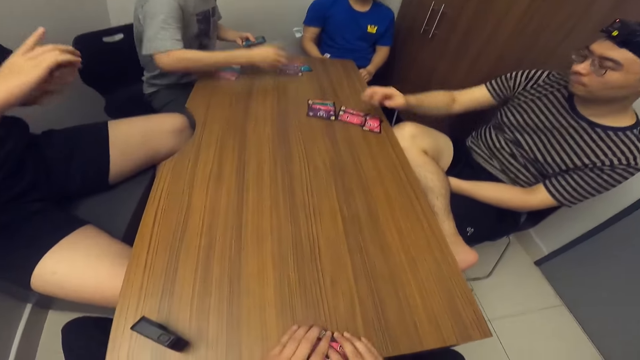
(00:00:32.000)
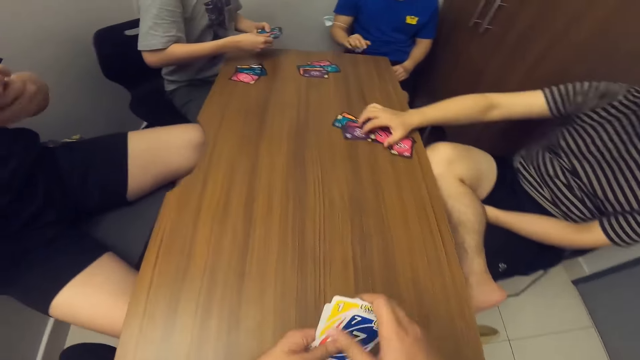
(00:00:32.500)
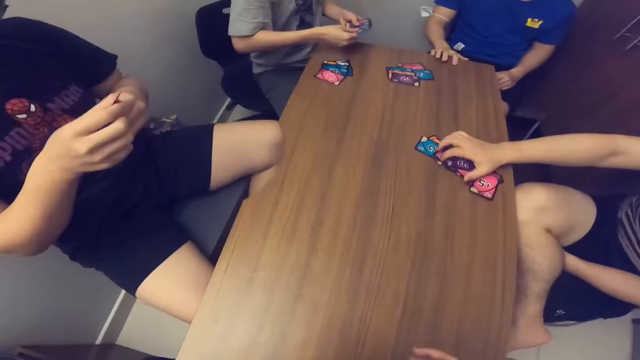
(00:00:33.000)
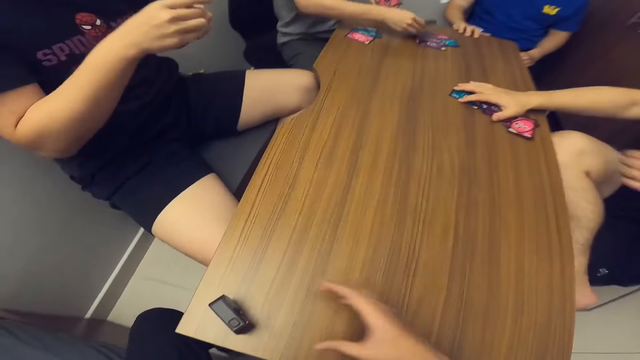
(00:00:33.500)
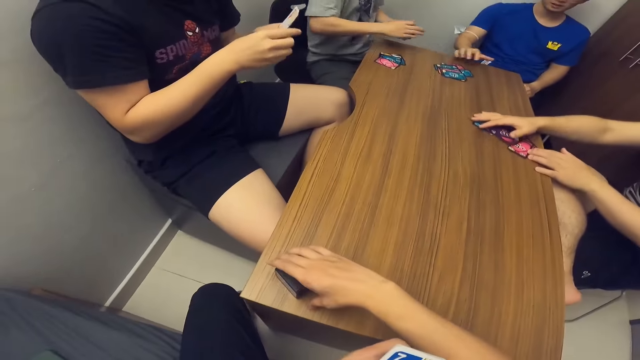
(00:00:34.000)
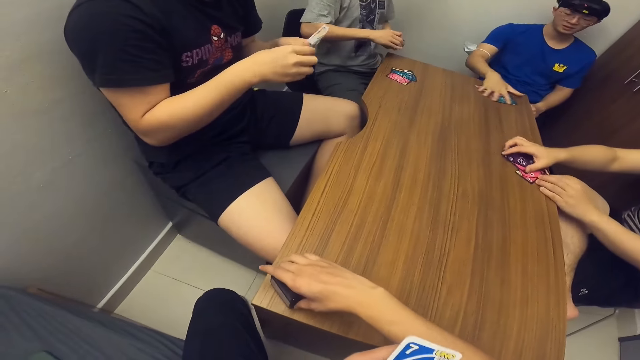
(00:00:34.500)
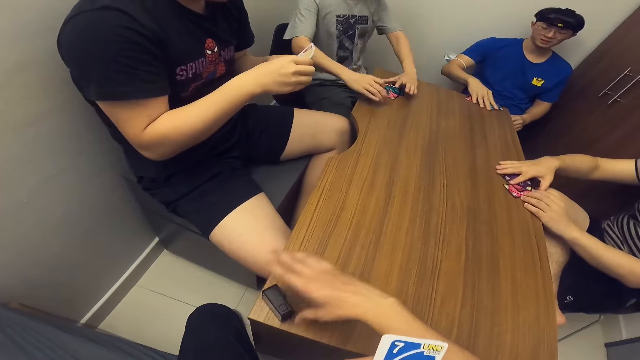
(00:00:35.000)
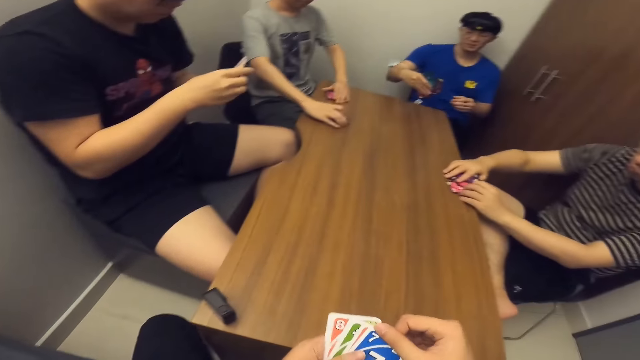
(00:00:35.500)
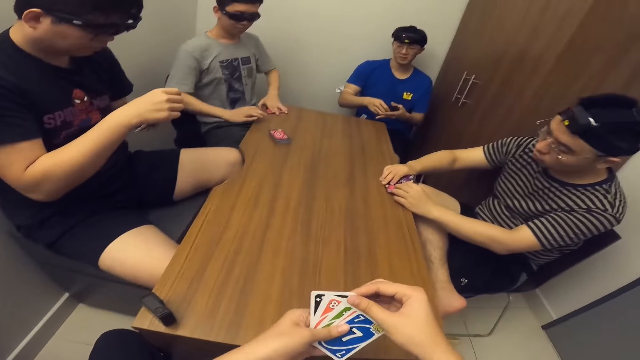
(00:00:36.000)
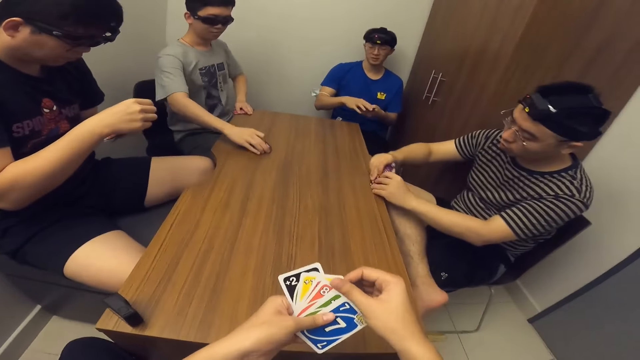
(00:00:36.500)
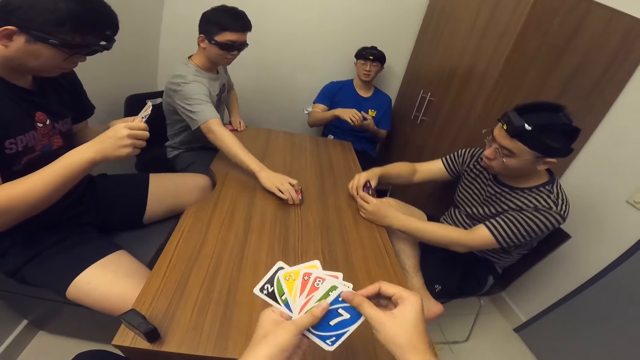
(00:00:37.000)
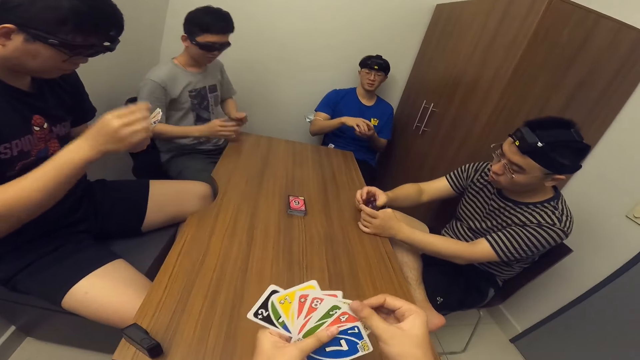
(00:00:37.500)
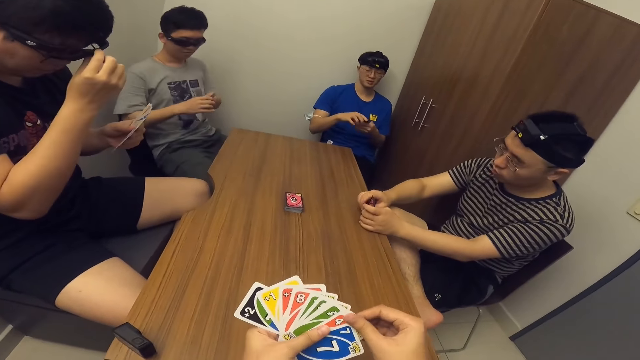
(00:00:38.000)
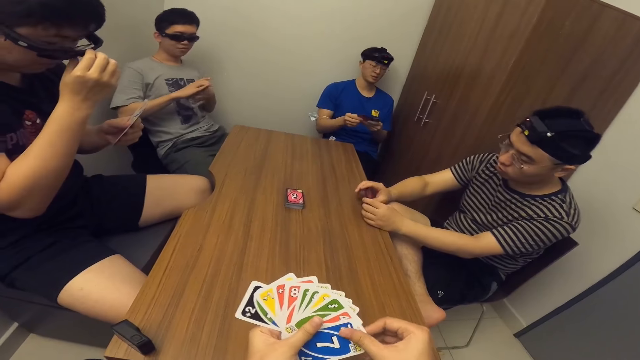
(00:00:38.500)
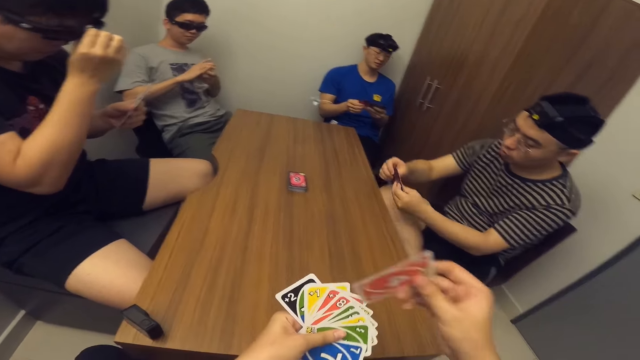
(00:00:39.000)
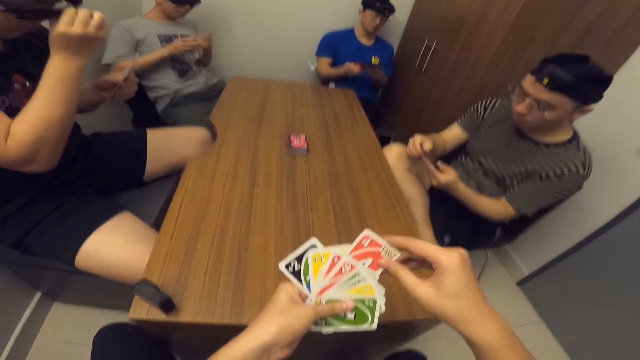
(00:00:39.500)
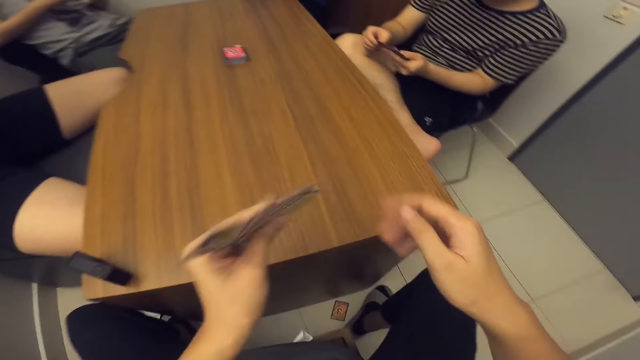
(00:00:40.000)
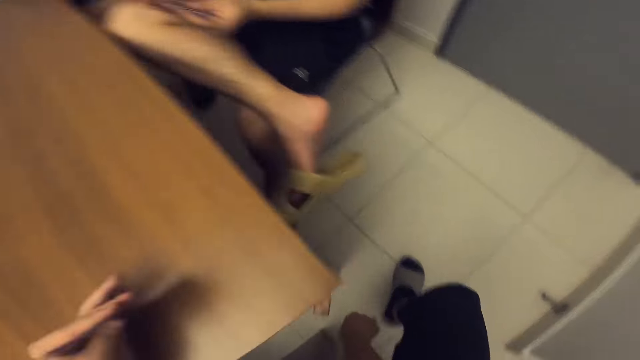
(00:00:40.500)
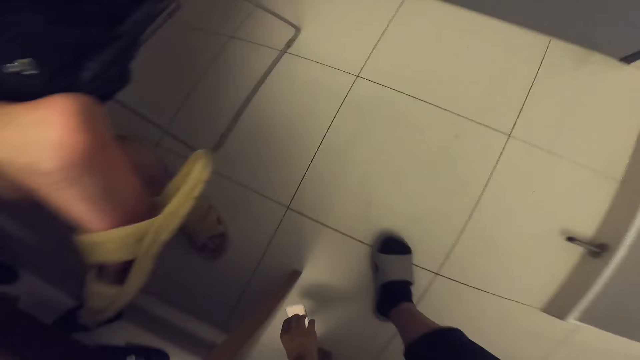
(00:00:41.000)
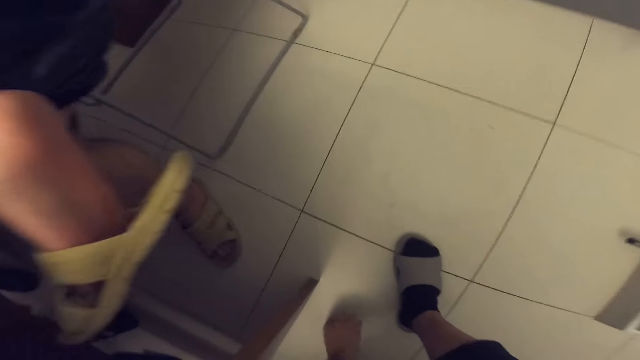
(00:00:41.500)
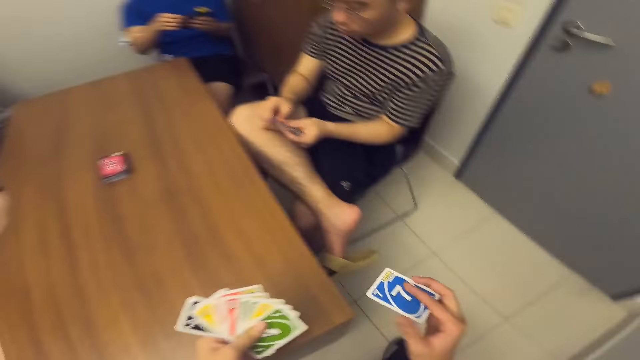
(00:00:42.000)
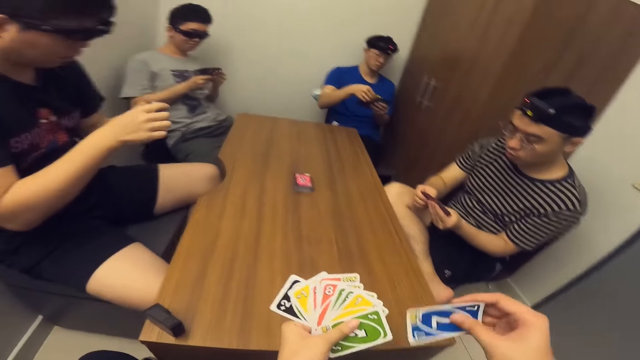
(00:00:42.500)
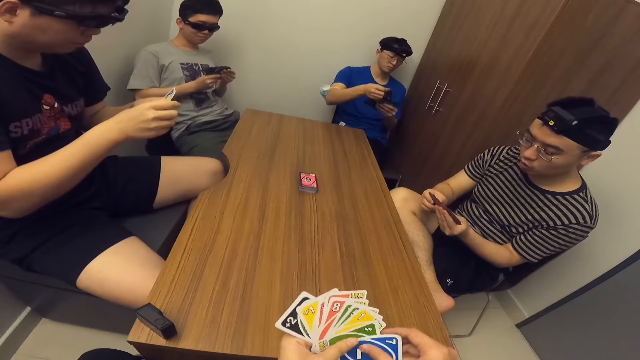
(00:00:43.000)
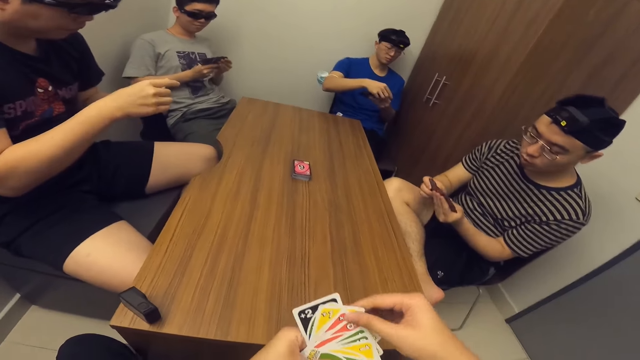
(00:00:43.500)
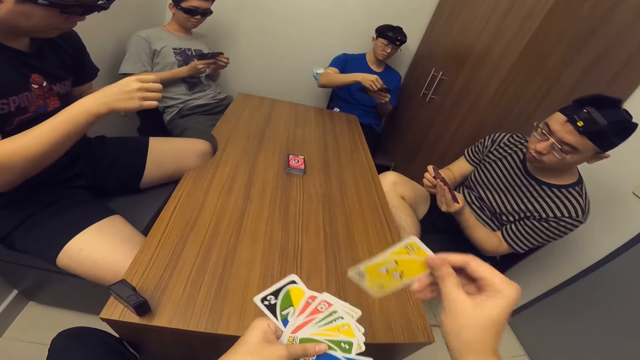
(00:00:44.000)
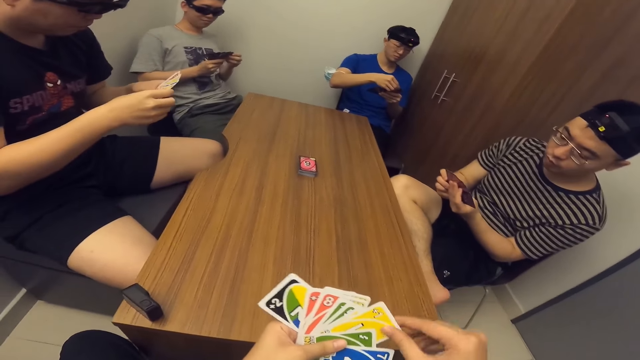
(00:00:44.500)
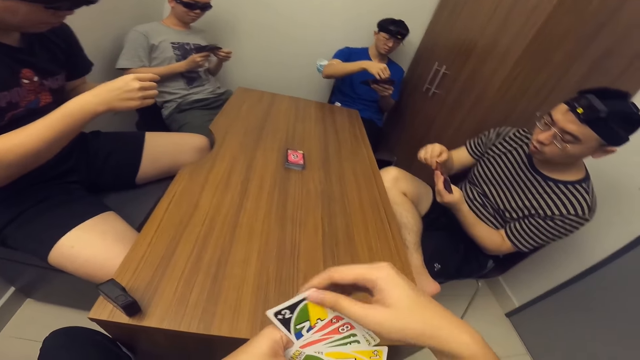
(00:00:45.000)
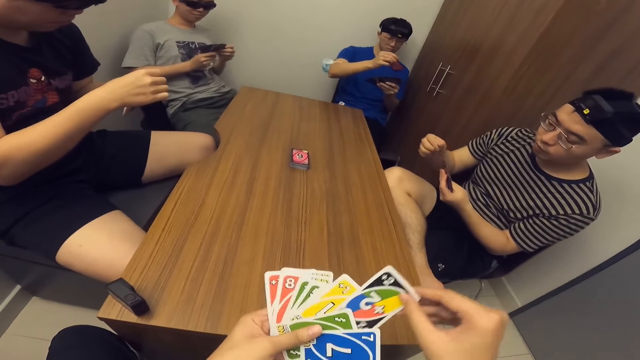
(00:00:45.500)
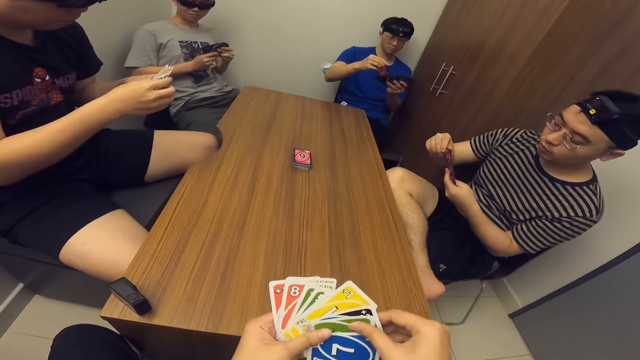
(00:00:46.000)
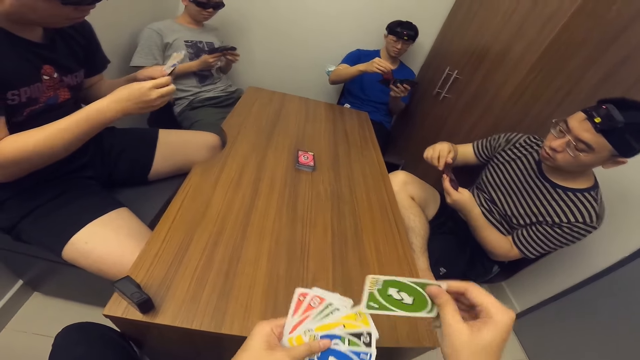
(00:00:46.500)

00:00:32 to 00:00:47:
A man picks up his cards with both hands. The camera wearer arranges cards. Another man picks up the cards with his right hand. A third man drops the deck of cards with his right hand. The camera wearer picks up his cards with his left hand. He picks up a card from the ground with his right hand. He arranges the cards.

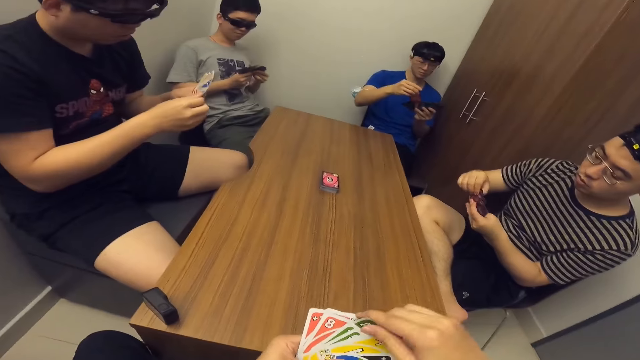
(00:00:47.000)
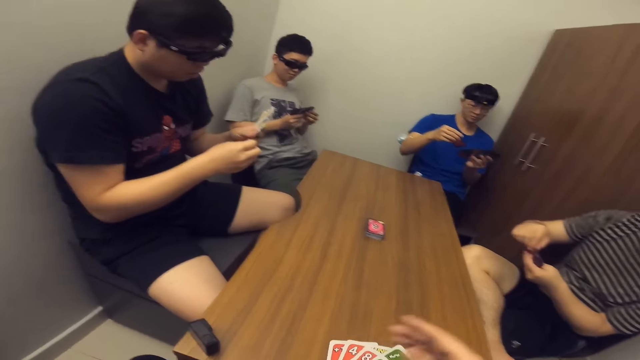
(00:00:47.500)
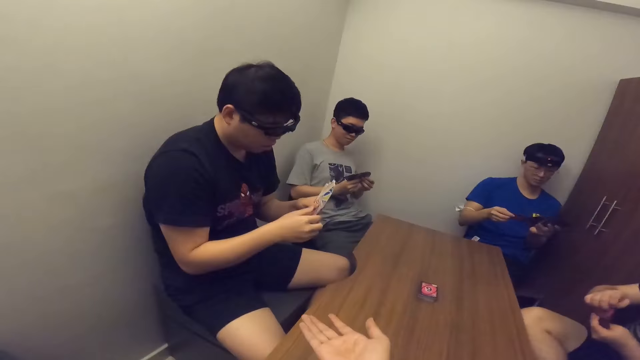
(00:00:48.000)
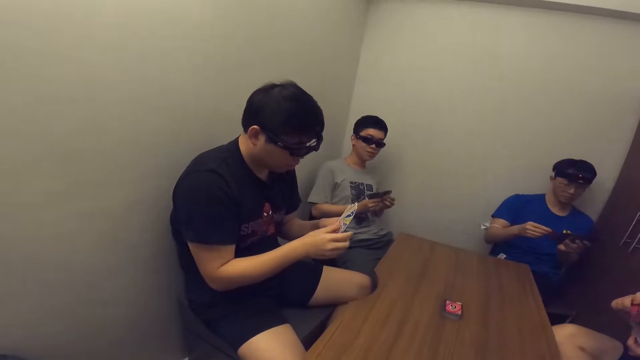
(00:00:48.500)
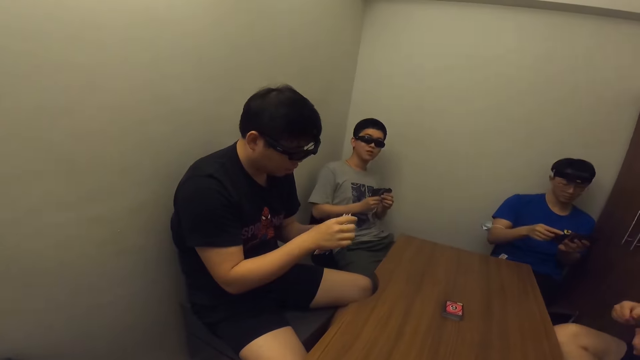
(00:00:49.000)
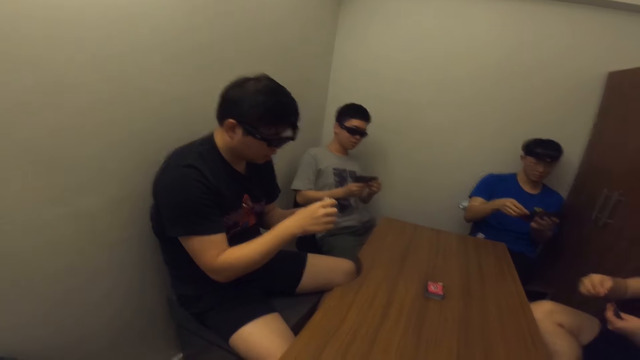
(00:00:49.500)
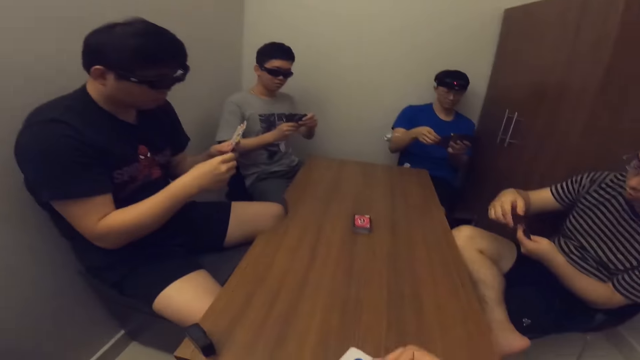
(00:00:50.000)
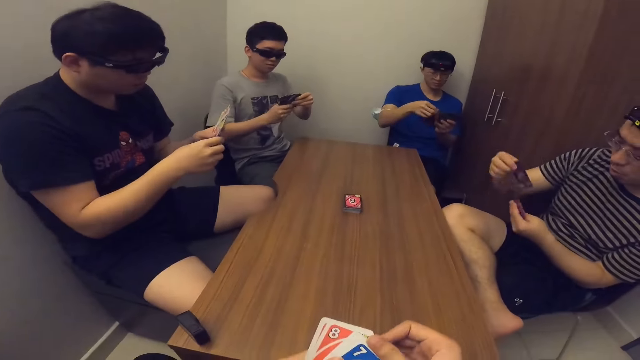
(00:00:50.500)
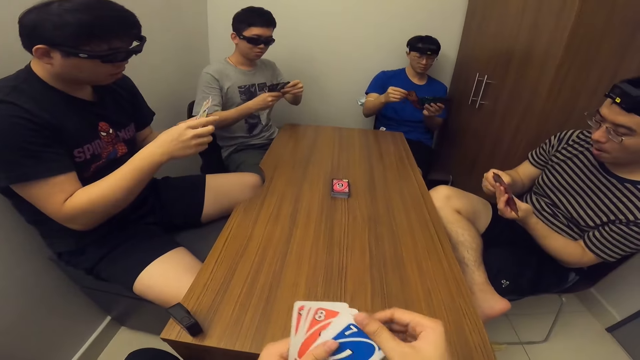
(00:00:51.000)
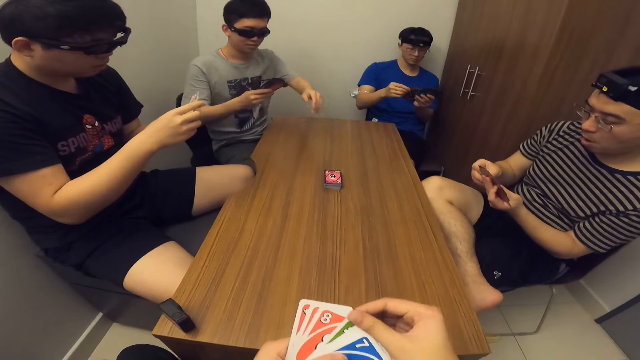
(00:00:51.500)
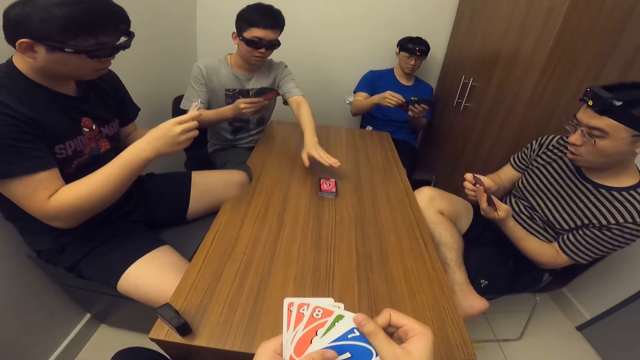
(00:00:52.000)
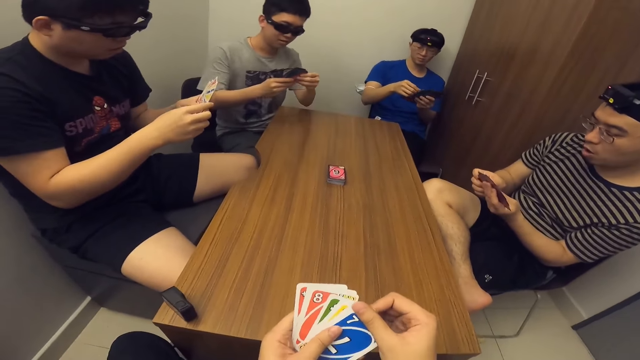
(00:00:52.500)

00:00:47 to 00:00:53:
The camera wearer communicates with a man.
